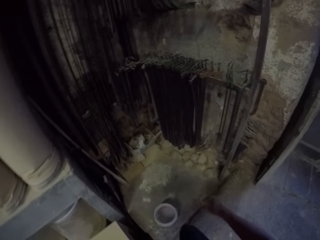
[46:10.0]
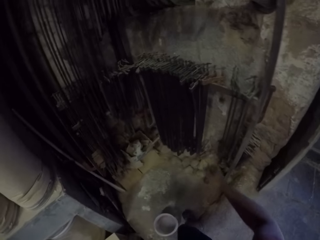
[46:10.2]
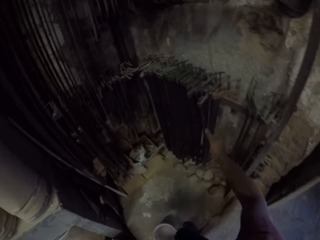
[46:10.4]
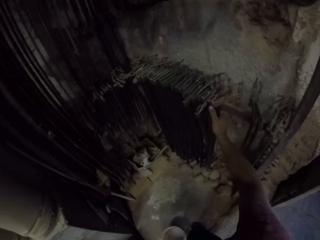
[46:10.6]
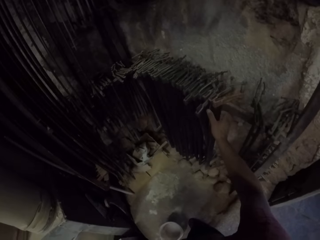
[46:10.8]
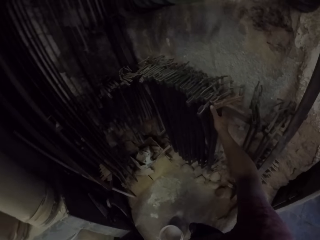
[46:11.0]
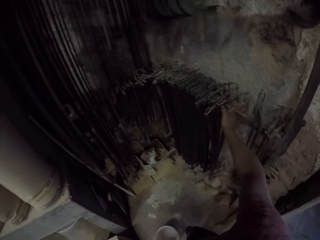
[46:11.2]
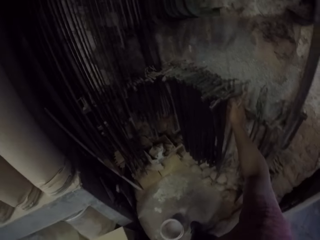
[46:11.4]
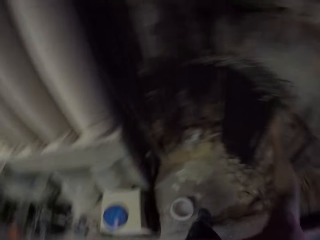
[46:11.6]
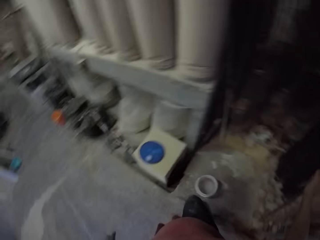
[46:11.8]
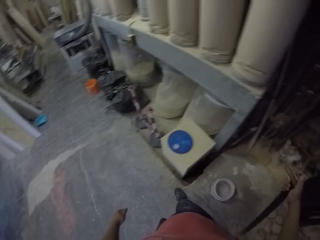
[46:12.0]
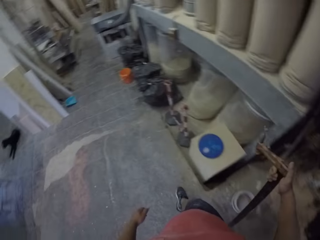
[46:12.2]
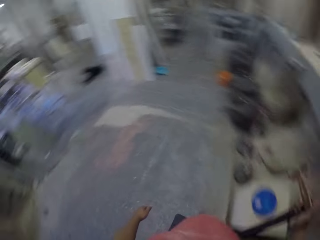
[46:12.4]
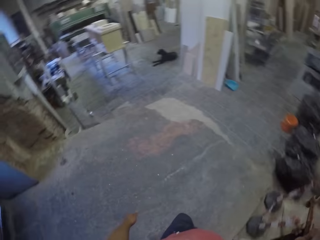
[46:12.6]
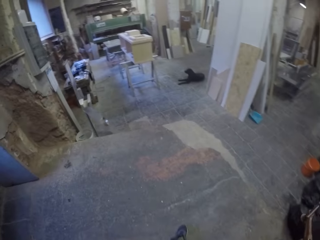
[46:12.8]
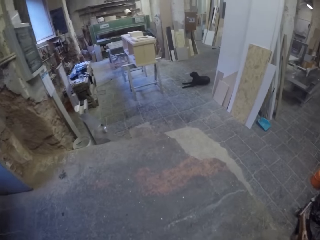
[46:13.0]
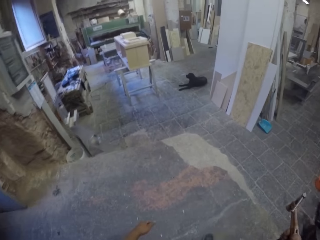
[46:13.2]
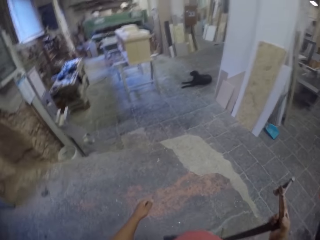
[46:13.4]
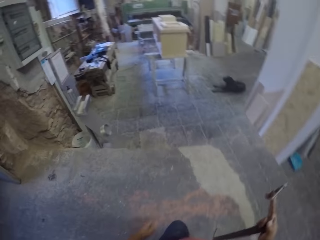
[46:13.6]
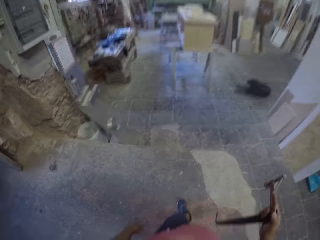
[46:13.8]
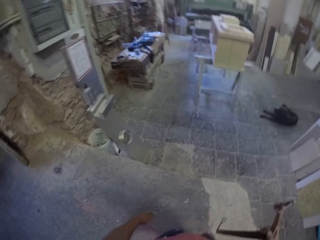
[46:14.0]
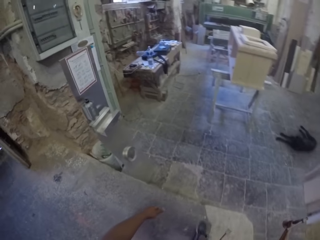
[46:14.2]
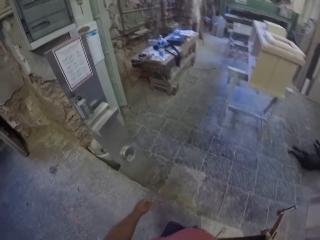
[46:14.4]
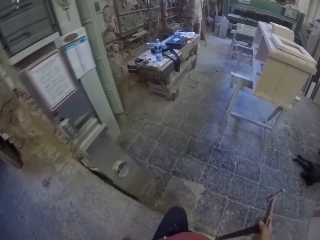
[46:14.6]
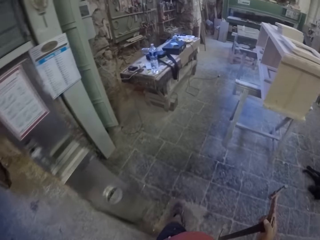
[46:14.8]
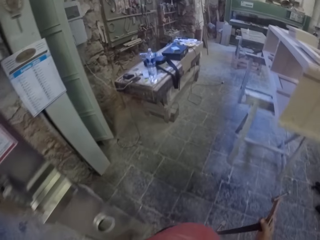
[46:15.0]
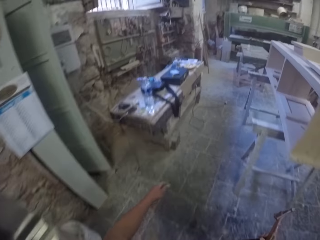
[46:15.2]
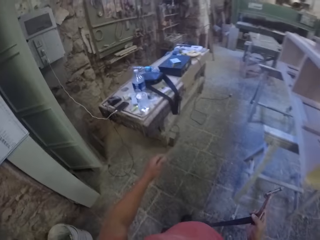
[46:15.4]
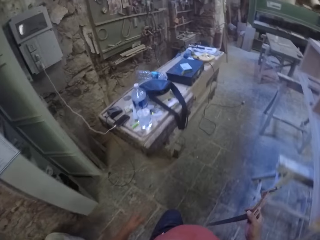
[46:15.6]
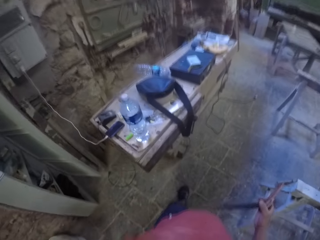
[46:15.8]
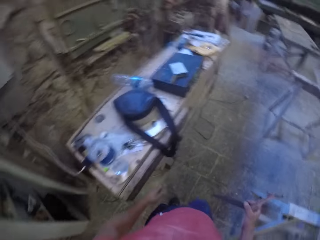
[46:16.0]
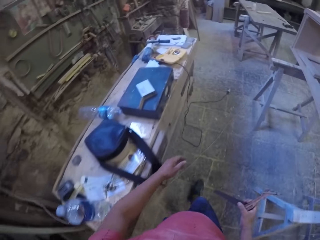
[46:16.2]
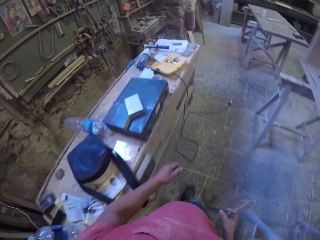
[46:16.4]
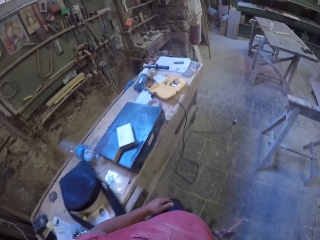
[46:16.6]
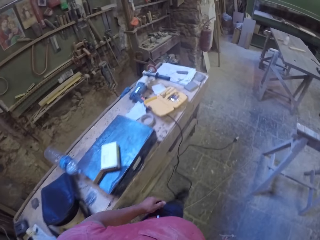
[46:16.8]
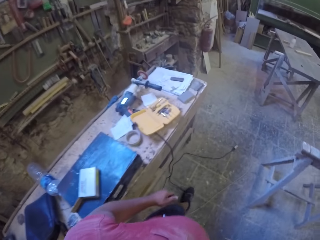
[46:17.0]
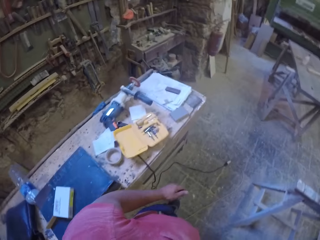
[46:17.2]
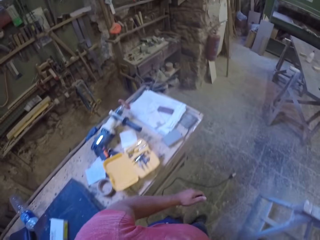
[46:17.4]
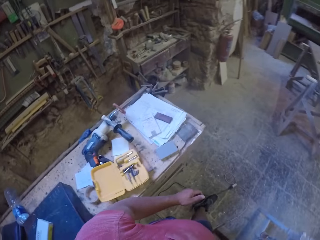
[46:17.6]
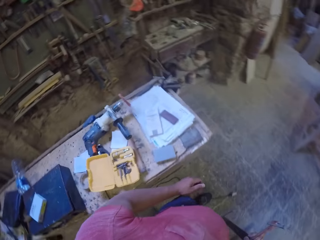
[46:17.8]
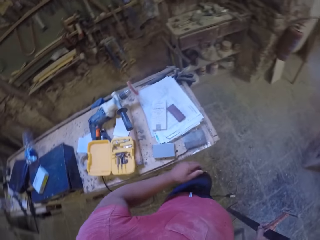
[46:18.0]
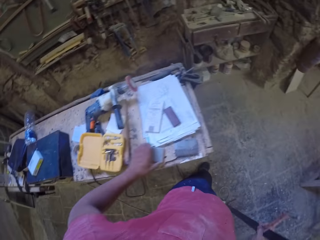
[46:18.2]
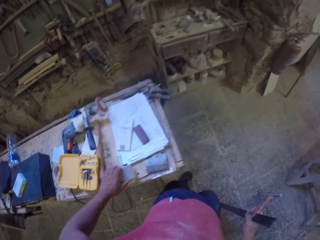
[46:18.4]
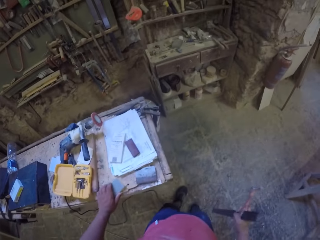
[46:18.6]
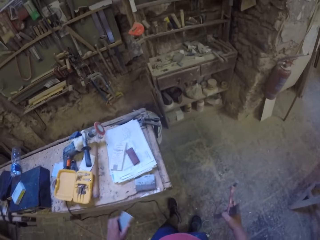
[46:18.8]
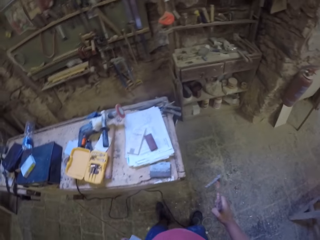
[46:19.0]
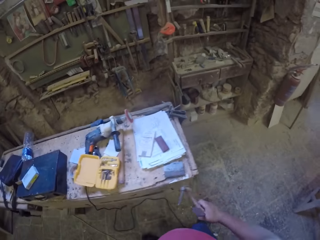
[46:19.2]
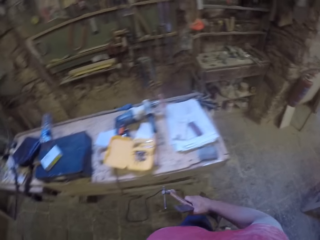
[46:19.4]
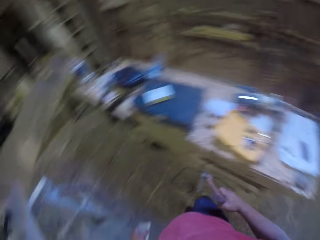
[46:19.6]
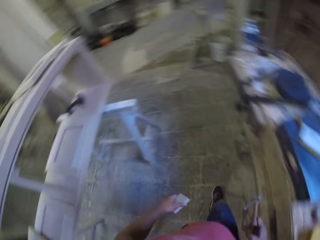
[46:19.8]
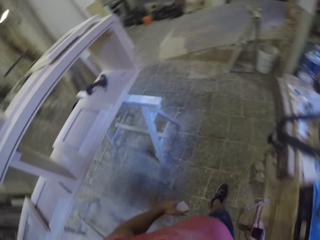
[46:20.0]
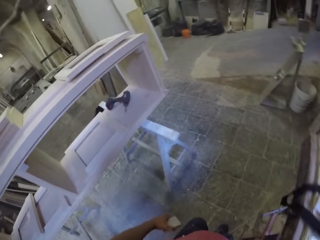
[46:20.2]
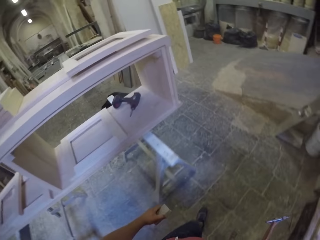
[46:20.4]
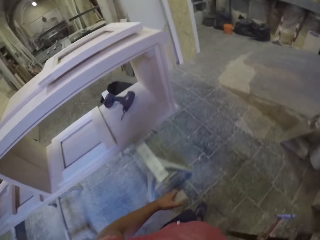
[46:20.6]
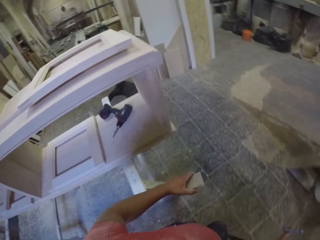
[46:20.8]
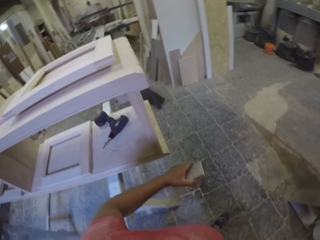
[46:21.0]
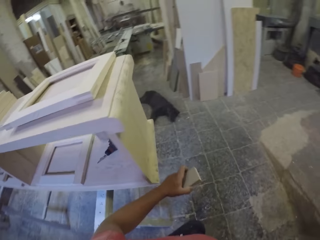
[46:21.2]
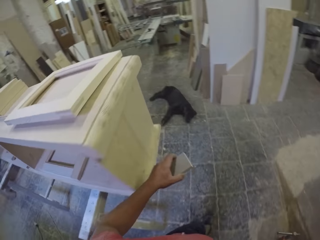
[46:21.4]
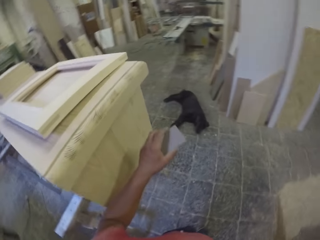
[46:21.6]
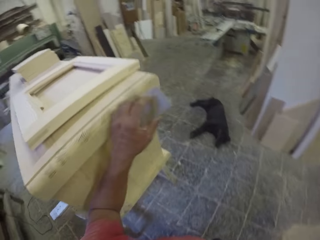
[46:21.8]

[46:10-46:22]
The camera wearer takes the clamp from the hanger. They walk back with the clamp. They take the marble stone or small piece of wood from the table. They hold the clamp. They carry the piece of wood and the clamp.

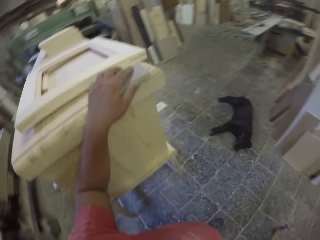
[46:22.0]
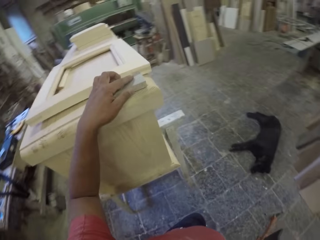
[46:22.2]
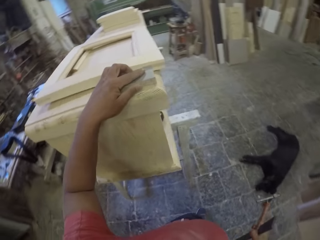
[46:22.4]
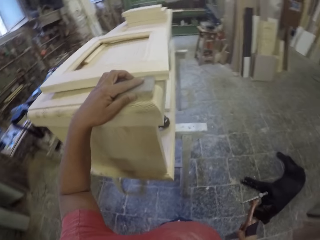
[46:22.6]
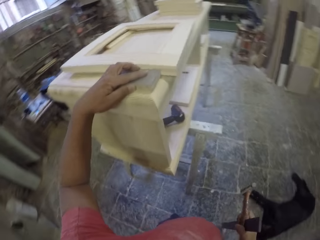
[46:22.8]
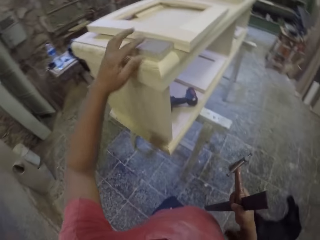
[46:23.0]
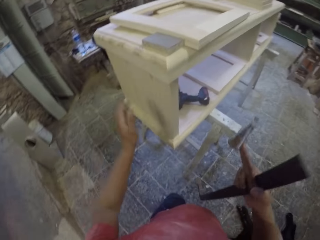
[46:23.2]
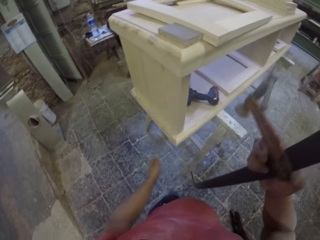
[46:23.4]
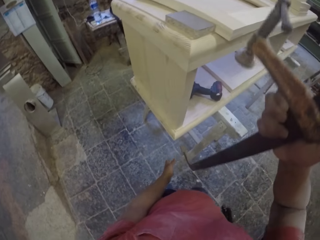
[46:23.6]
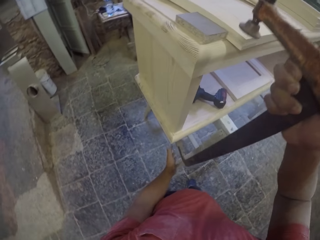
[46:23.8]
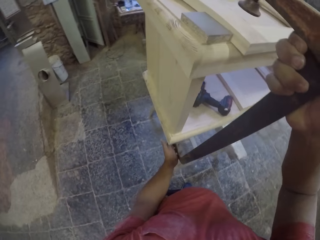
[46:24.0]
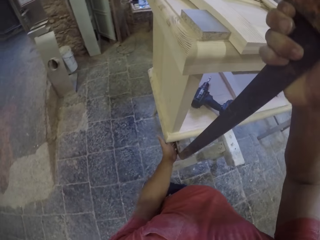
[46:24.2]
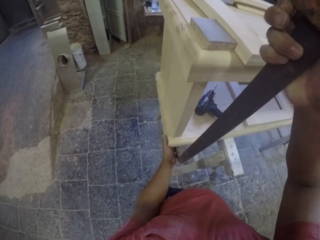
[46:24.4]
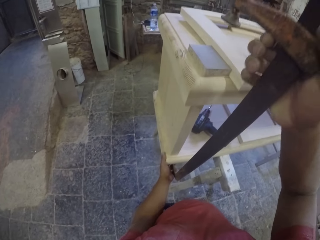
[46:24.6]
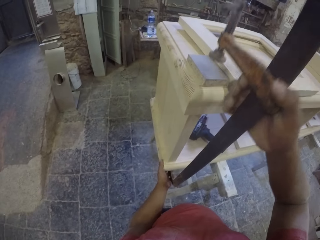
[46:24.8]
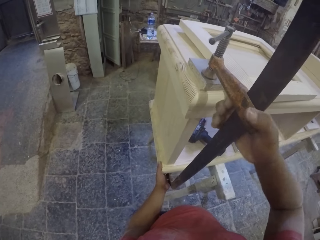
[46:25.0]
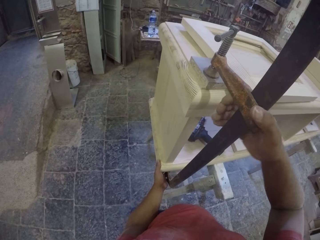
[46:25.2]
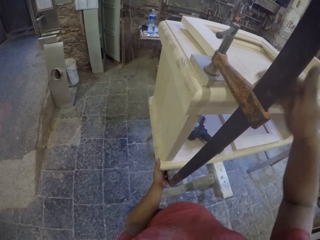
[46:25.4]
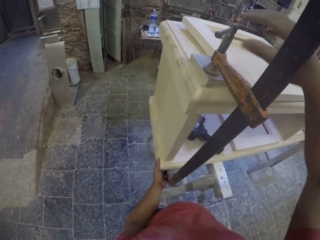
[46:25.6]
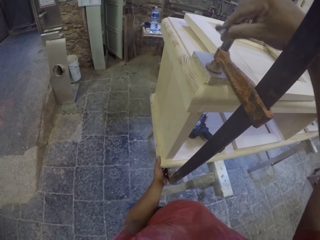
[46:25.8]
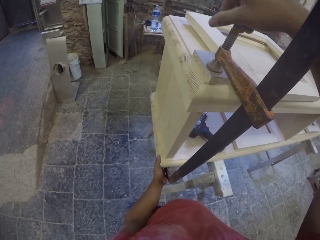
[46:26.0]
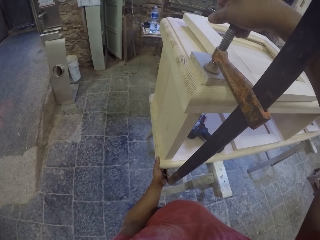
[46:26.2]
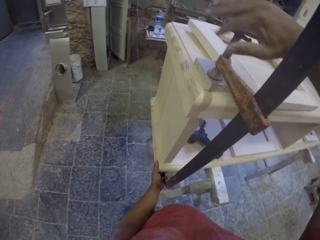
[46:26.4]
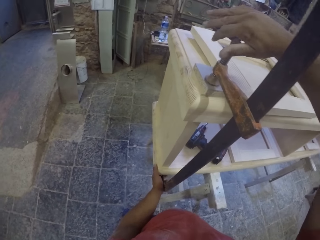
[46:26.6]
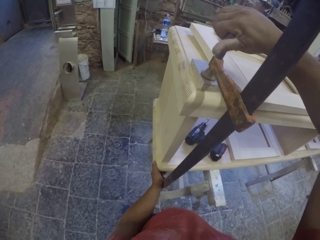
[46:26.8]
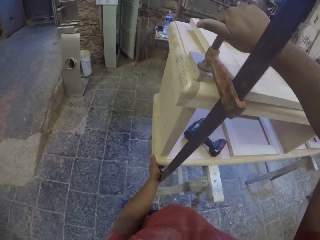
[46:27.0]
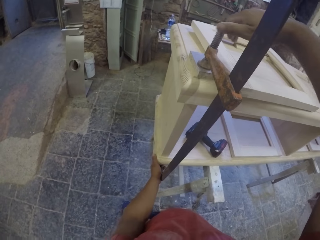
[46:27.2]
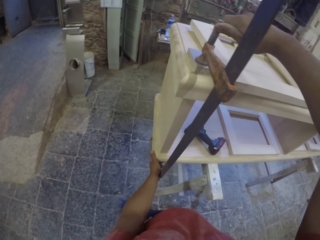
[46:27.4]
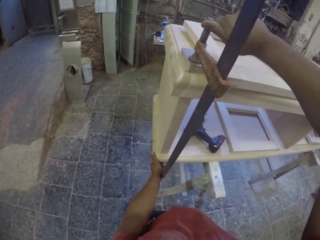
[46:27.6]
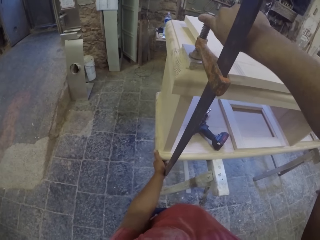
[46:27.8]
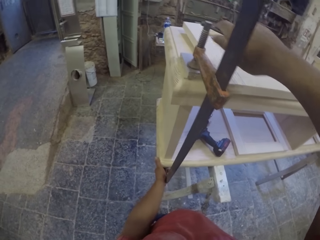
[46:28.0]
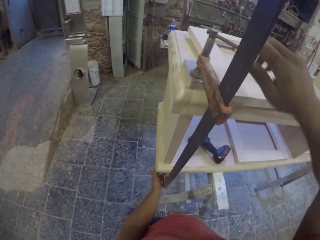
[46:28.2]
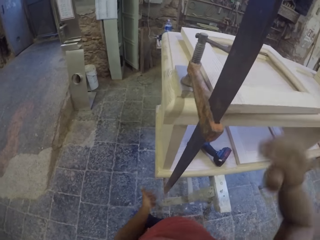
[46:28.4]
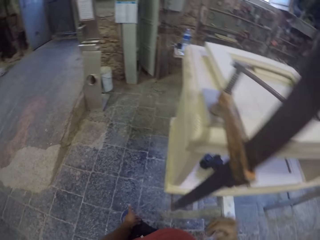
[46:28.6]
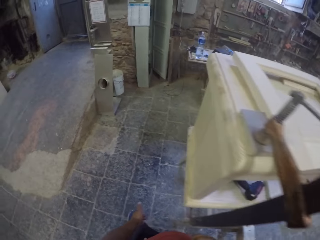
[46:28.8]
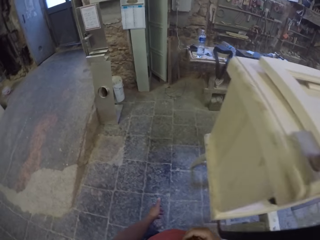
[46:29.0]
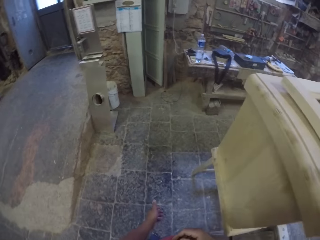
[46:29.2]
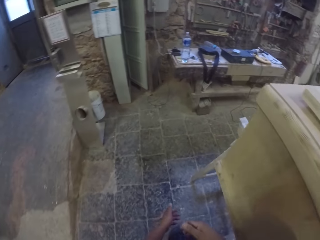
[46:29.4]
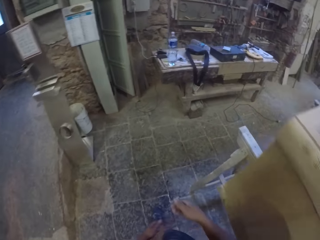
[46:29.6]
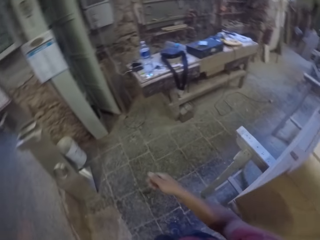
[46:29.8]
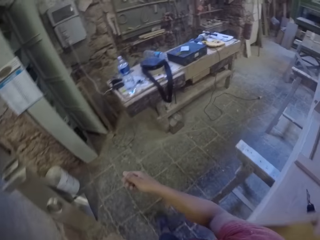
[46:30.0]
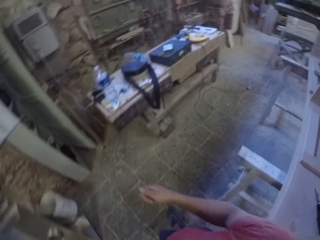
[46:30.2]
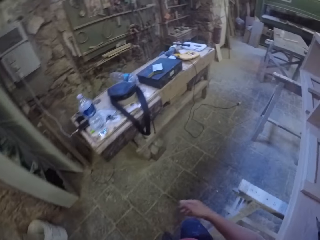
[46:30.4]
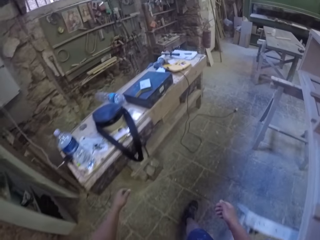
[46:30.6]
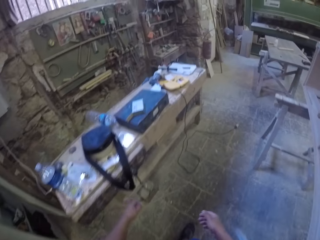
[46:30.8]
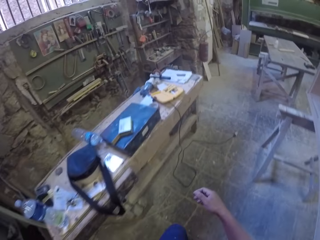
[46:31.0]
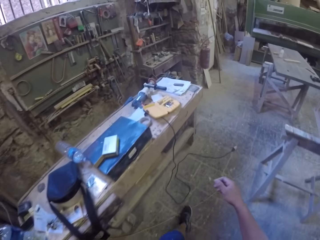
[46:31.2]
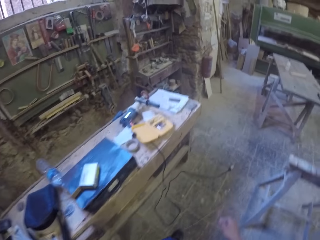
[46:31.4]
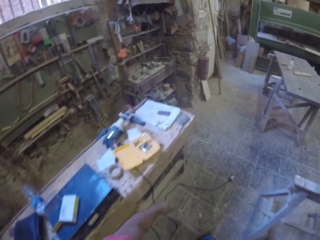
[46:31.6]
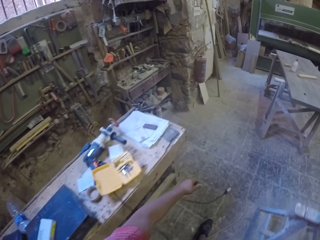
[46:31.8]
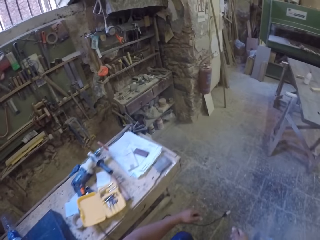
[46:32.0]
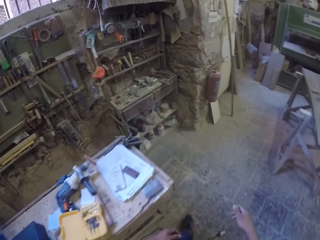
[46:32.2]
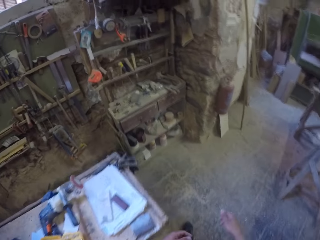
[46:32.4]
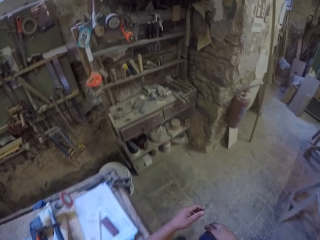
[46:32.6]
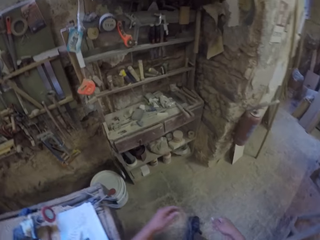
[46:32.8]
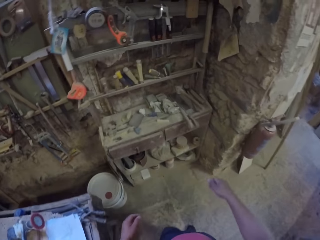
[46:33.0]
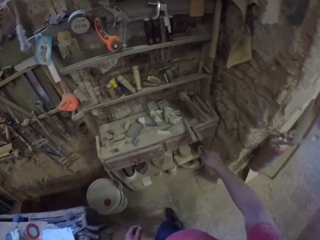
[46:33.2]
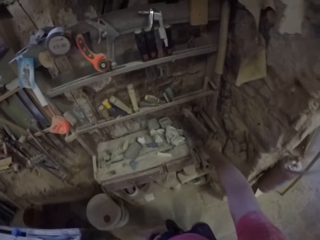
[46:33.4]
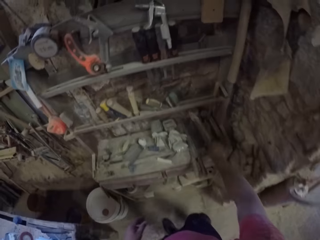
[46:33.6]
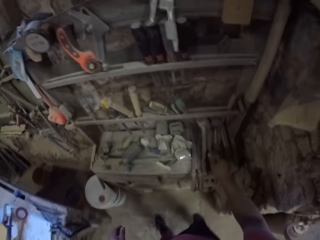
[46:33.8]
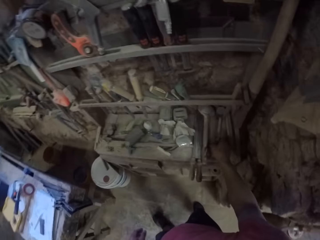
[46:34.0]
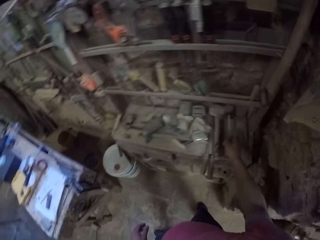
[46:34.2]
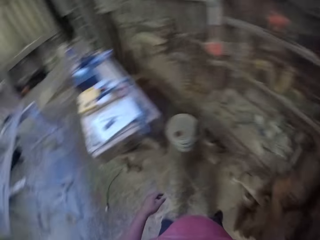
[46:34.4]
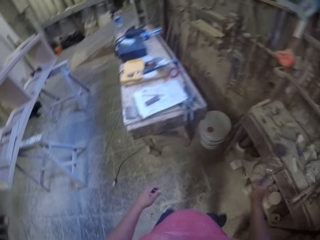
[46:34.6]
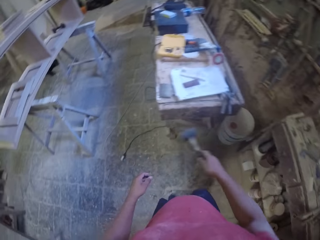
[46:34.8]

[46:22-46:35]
The camera wearer puts the small piece of wood on the furniture or drawer. They fix the clamp on the drawer. They tighten the clamp. They walk towards the work surface. They take the hammer from the table.
